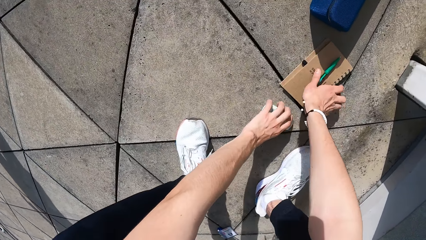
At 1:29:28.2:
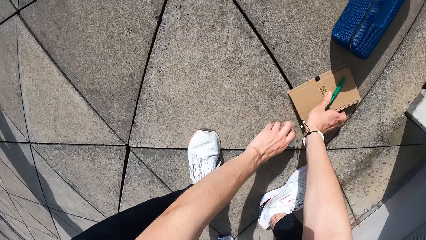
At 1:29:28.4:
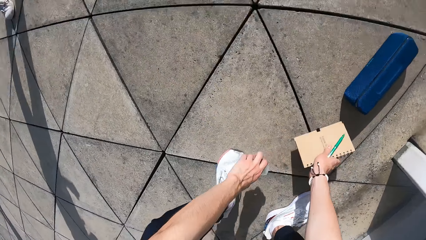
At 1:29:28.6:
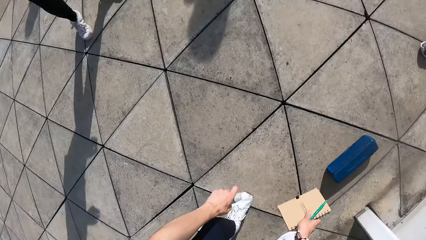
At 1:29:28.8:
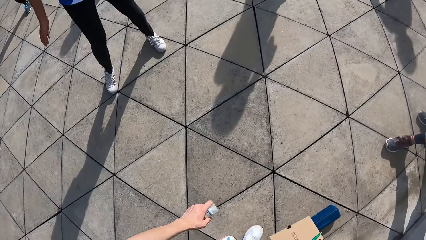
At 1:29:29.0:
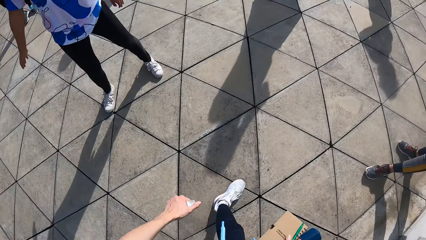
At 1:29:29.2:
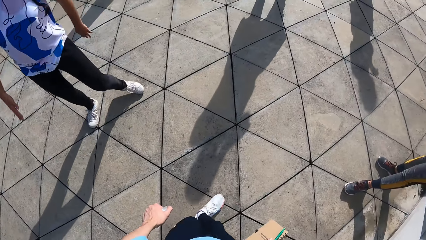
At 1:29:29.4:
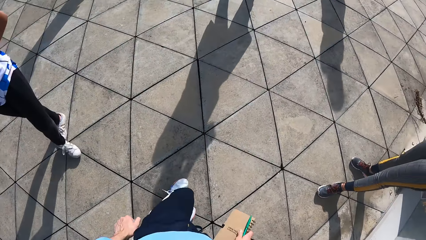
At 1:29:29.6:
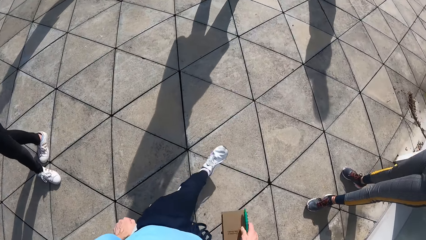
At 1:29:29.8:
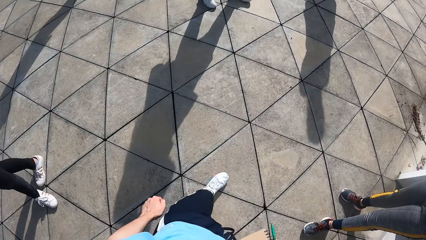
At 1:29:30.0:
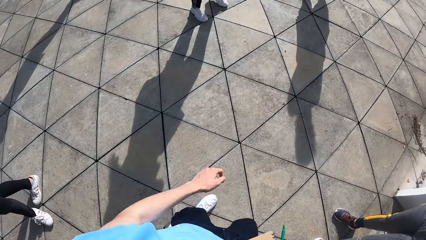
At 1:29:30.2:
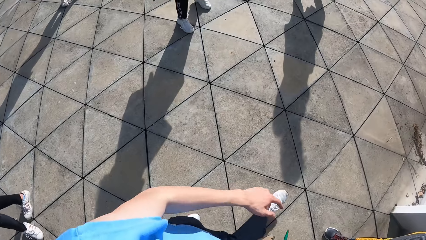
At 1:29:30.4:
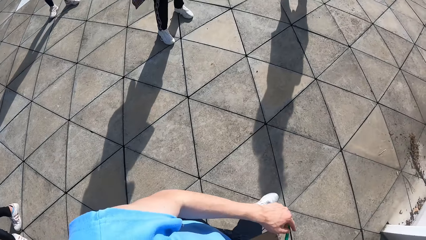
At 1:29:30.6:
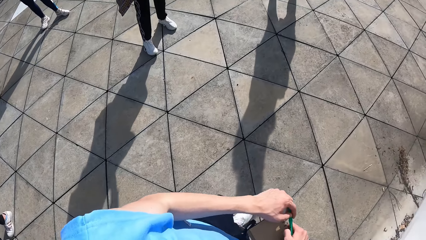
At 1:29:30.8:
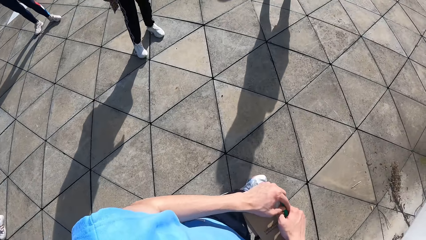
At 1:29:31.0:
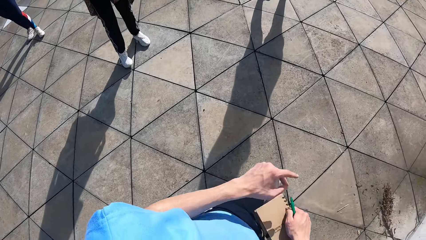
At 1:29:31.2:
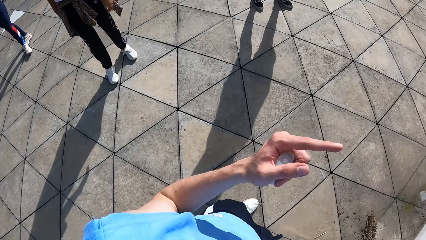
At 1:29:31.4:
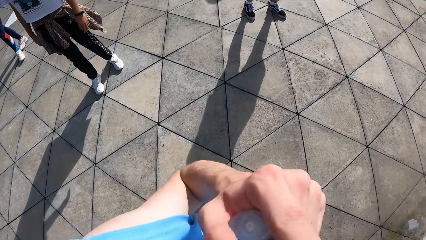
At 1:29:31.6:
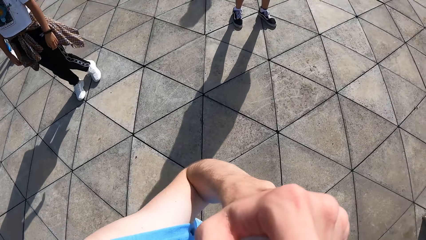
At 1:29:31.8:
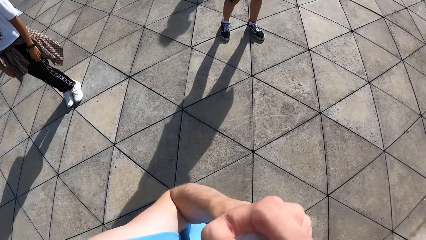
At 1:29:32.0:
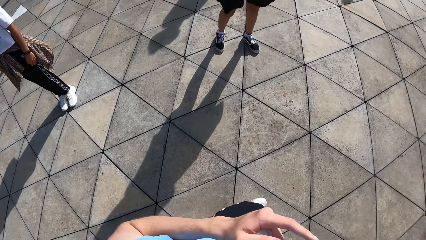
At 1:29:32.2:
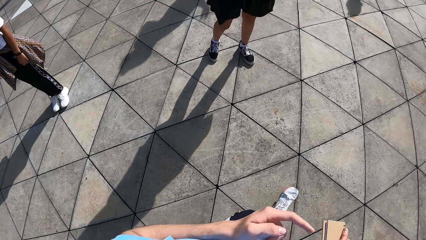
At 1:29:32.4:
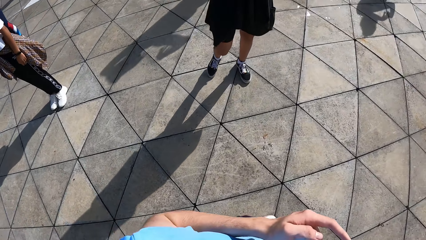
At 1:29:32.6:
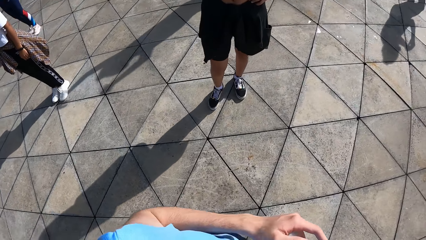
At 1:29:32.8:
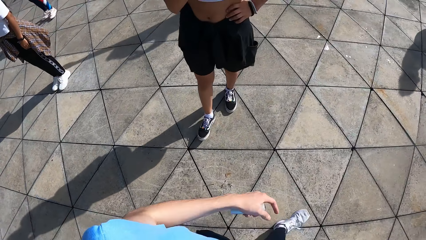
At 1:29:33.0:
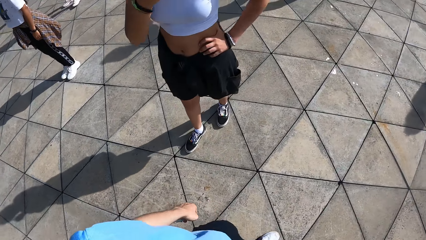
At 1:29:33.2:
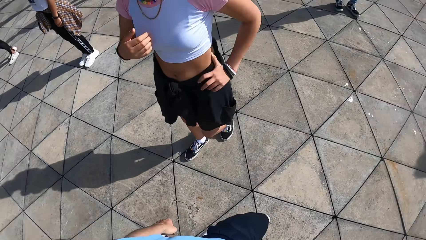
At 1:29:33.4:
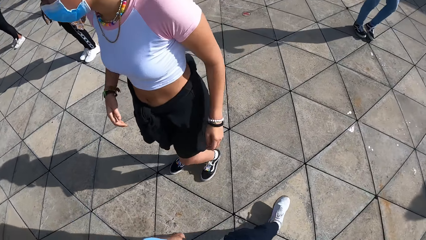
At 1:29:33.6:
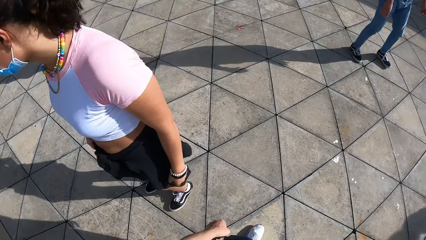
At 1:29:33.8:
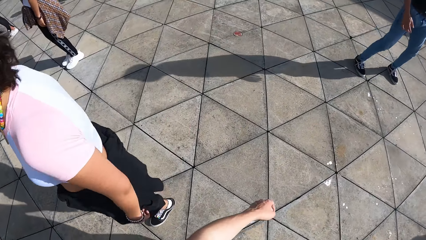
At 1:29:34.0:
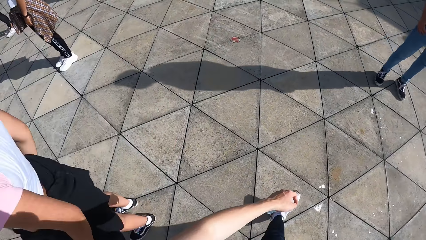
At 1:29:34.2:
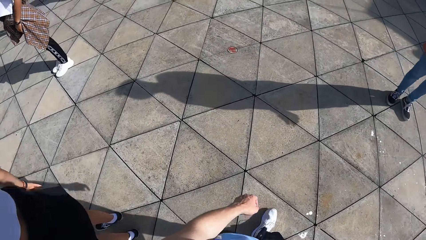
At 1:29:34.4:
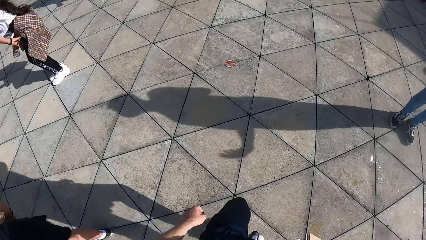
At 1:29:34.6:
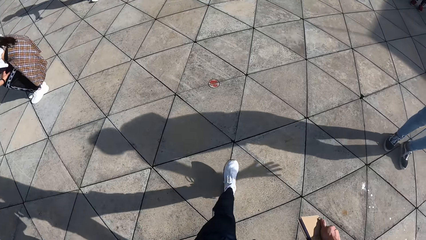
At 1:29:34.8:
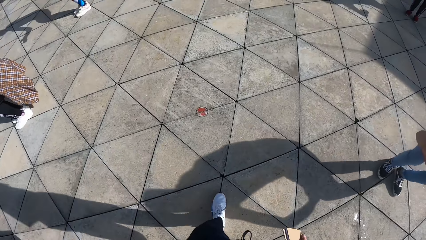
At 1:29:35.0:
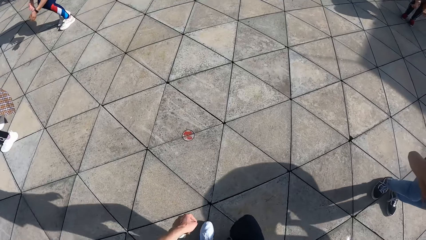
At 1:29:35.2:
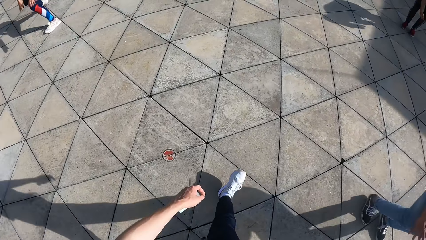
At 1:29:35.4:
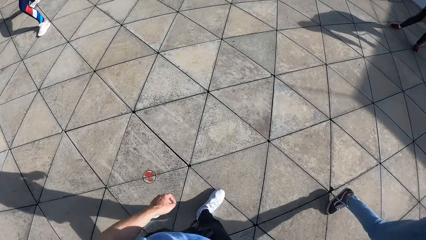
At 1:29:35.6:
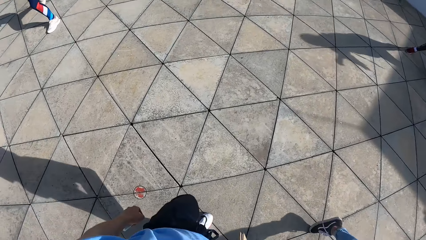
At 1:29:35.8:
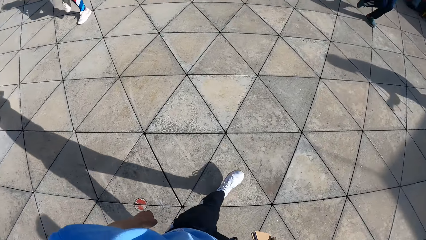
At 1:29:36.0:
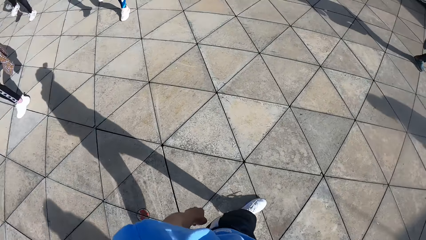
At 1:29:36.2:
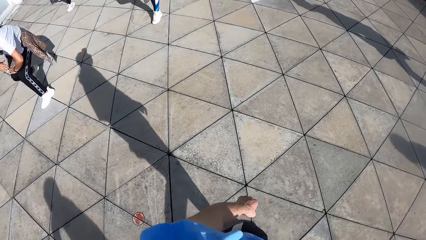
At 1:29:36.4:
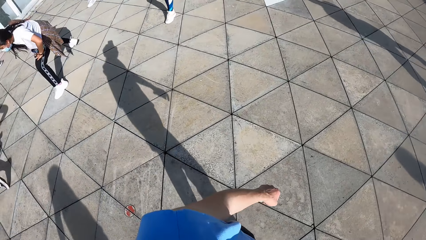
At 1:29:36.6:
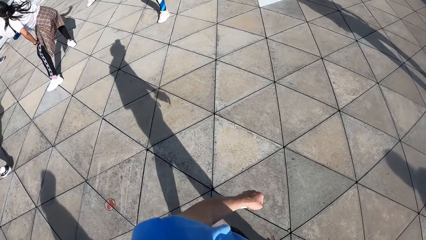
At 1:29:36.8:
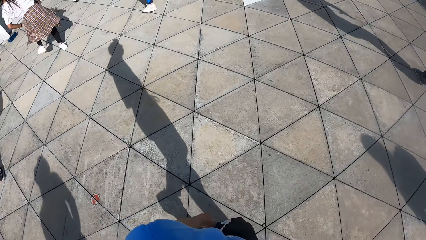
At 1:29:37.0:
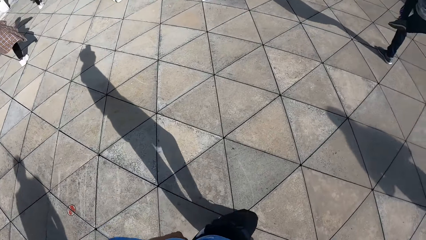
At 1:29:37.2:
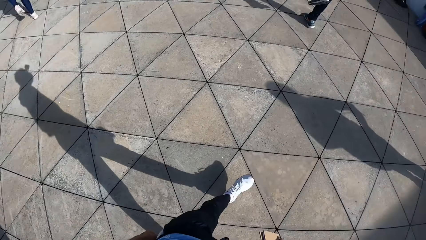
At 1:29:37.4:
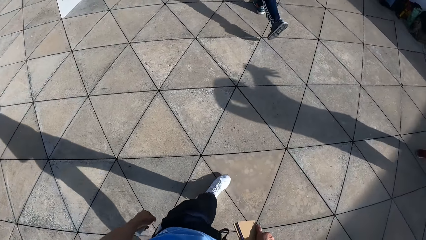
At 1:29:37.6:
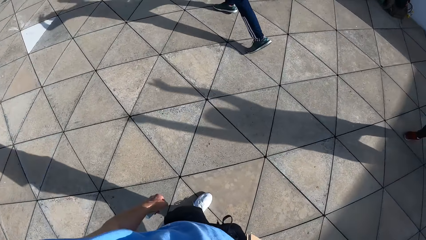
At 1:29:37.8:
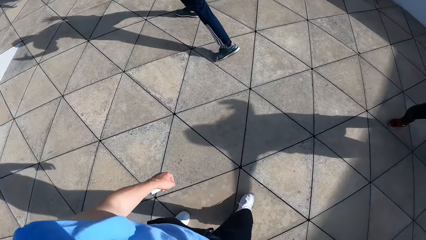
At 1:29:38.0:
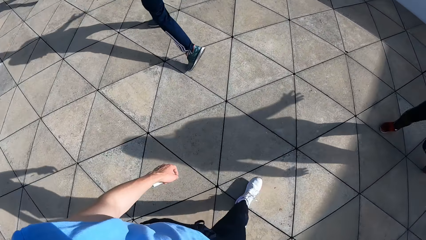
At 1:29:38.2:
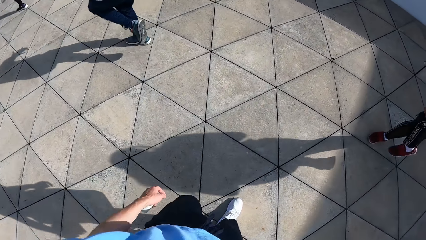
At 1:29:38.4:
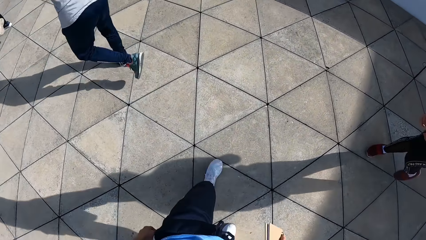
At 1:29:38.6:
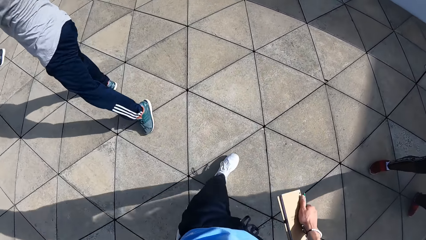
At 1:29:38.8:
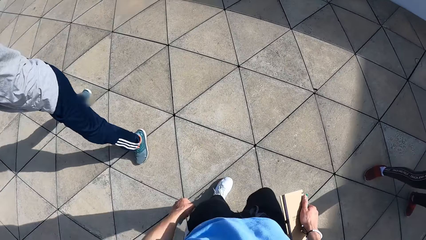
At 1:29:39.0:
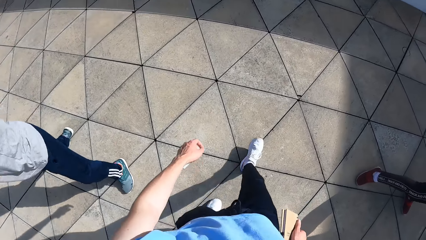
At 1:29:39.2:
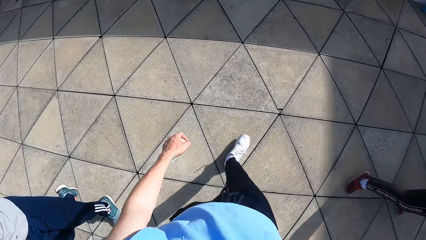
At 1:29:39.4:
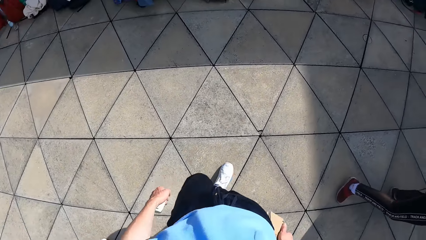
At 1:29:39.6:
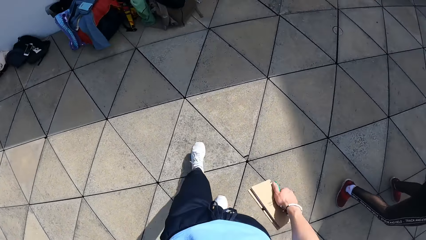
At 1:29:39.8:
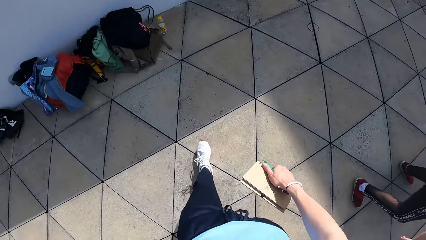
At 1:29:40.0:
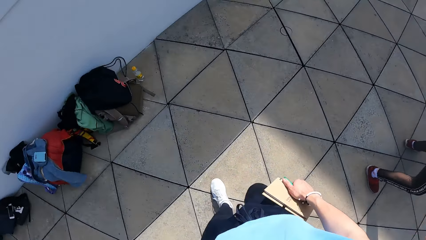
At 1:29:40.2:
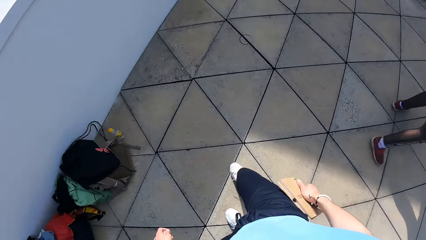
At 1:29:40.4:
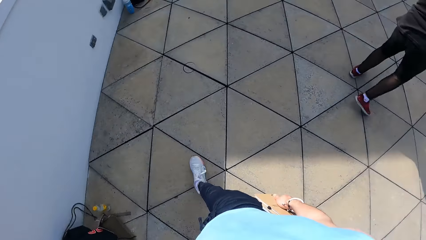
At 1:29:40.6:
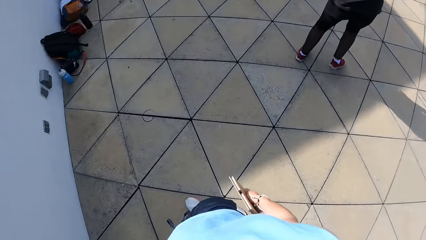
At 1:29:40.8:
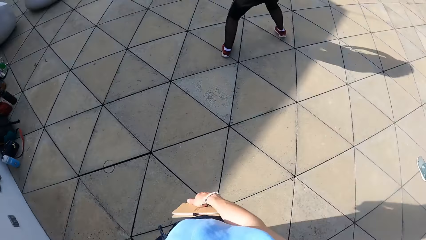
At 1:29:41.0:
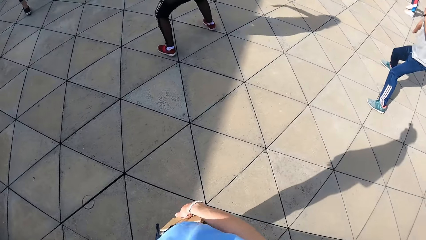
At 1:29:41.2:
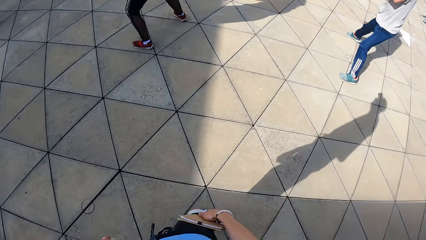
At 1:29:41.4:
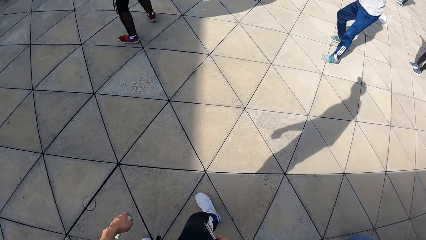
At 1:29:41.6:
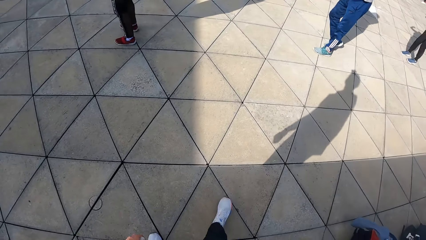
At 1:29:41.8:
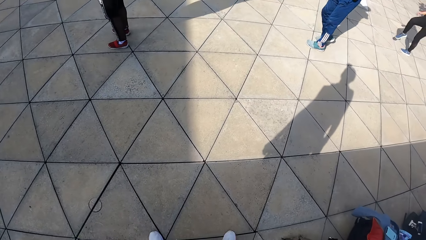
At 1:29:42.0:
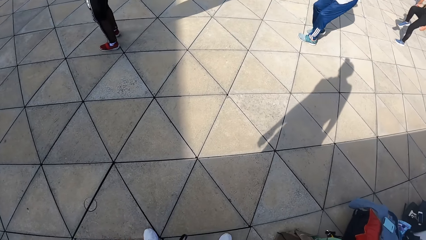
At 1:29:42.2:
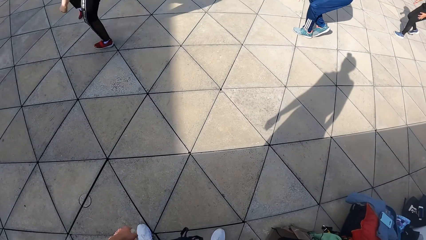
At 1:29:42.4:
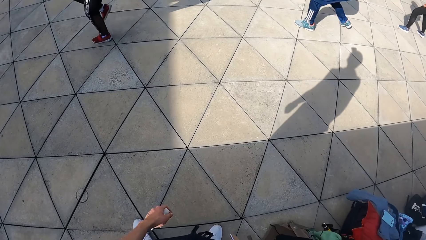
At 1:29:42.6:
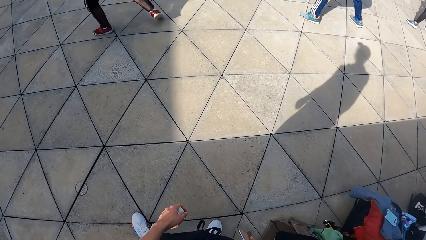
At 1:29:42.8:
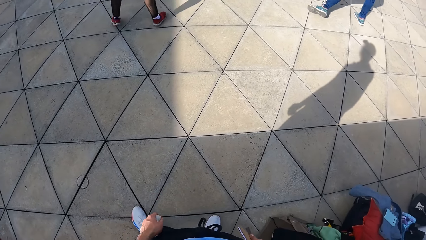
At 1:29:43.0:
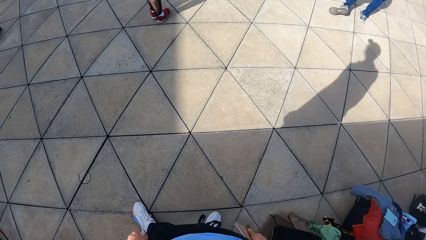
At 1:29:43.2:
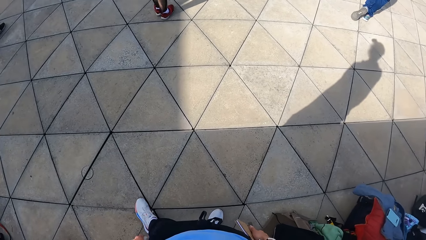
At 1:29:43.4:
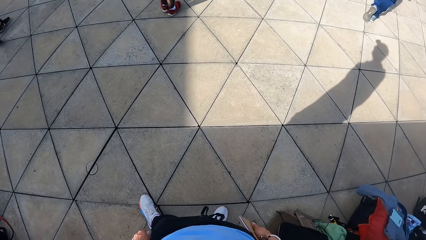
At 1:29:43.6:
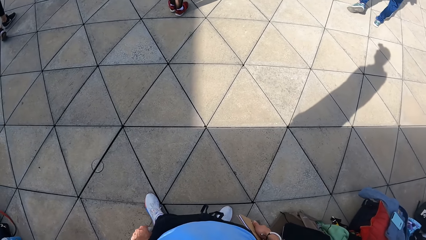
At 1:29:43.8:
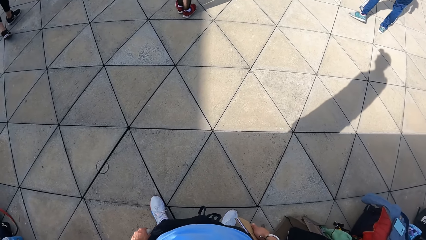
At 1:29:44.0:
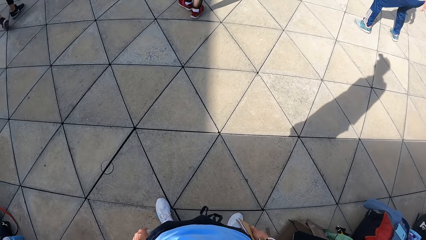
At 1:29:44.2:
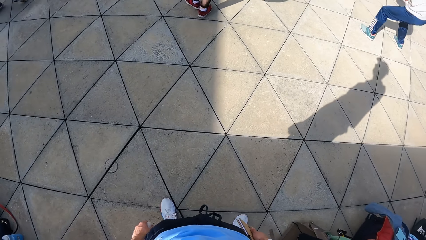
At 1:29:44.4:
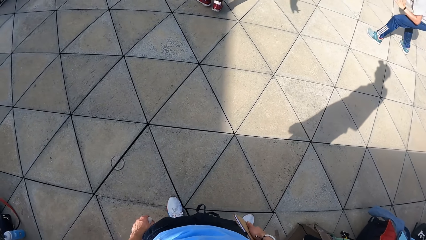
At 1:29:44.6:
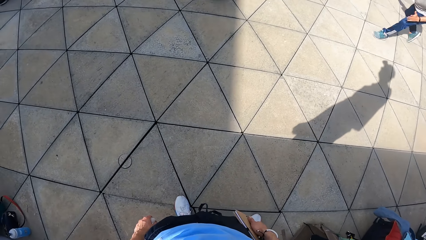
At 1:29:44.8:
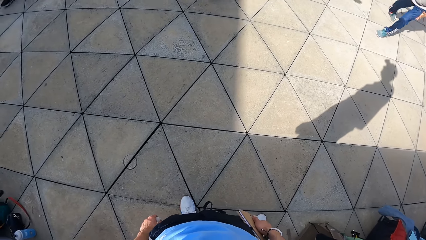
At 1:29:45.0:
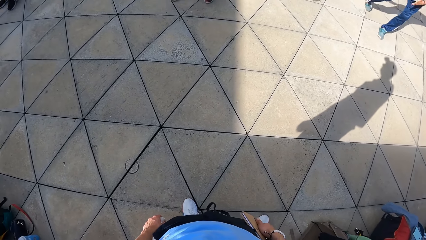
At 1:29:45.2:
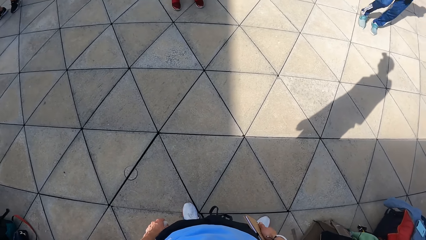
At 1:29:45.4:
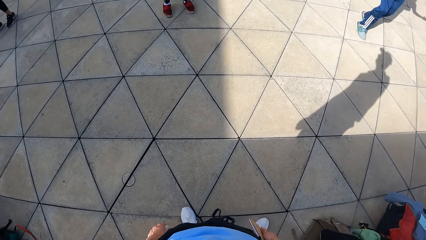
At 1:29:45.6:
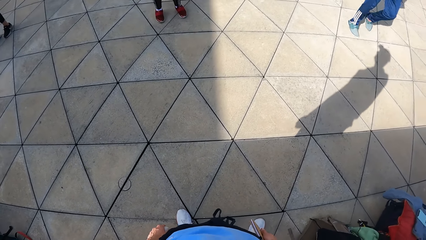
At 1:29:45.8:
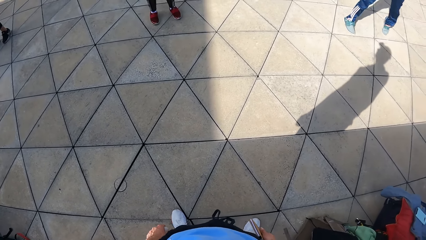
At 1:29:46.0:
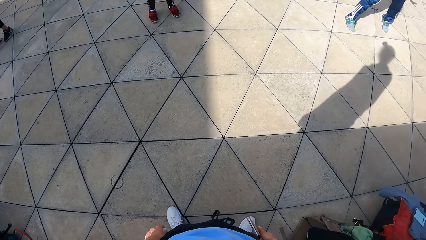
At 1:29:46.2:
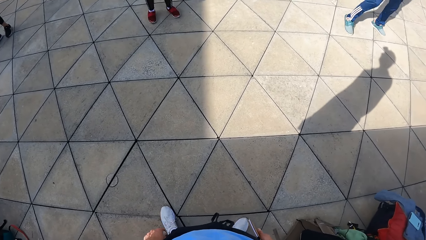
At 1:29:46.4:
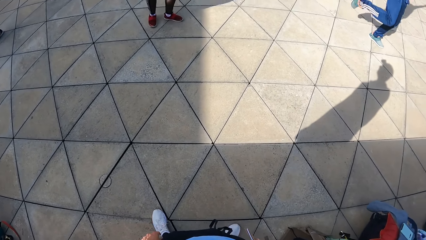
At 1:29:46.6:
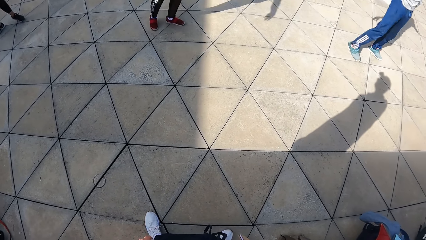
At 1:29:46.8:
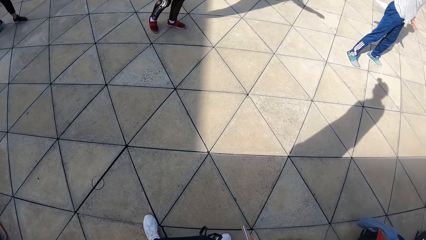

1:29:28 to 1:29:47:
The camera wearer picks up a pen and a book from the floor with his right hand. He picks up a hand sanitizer from the floor with his left hand. He walks on the floor. He holds the book and pen using both his hands. He touches his face with his right hand. He points using his left hand. He drops his left hand down. He walks around the dancing floor. The group of people dances. The camera wearer stops walking.
